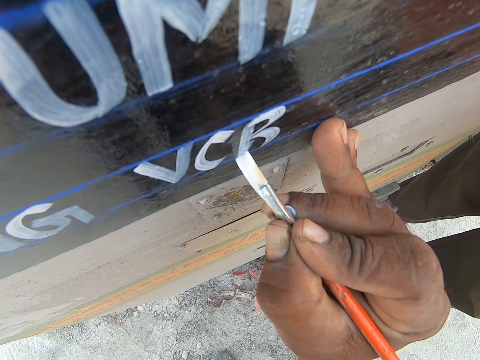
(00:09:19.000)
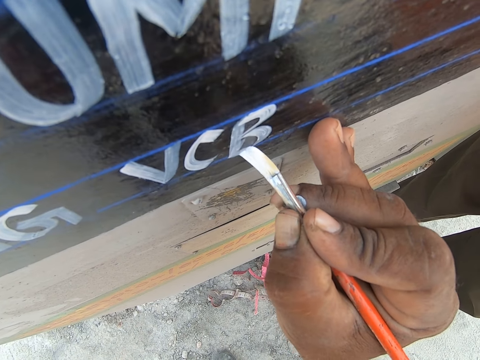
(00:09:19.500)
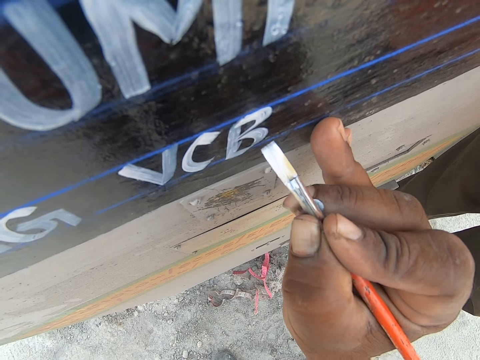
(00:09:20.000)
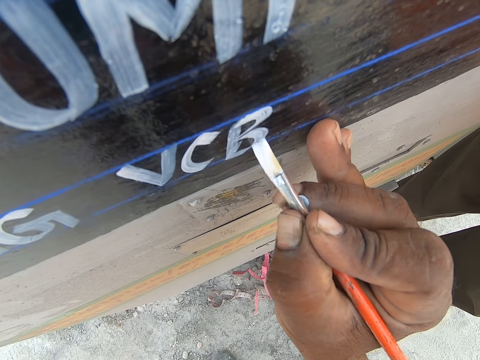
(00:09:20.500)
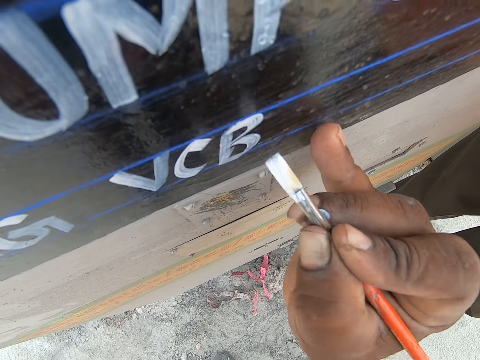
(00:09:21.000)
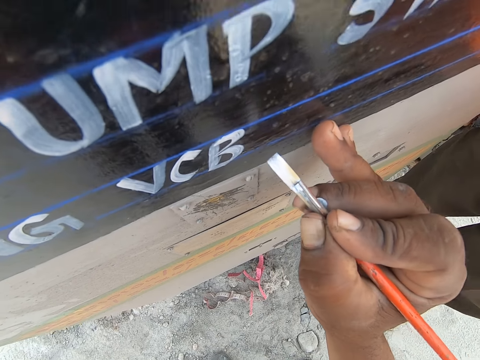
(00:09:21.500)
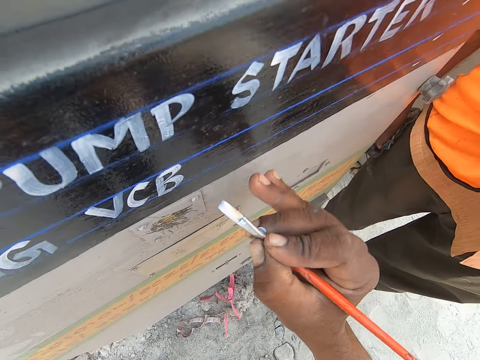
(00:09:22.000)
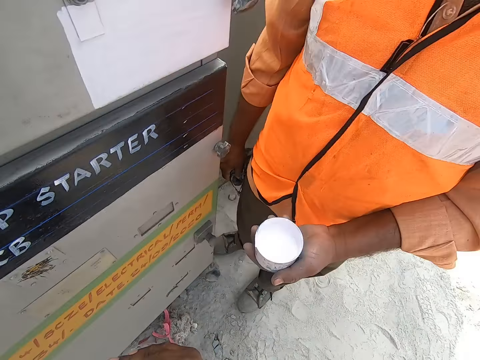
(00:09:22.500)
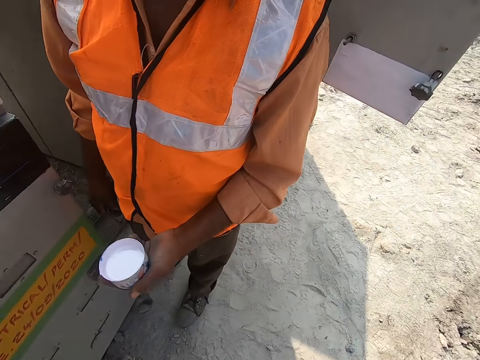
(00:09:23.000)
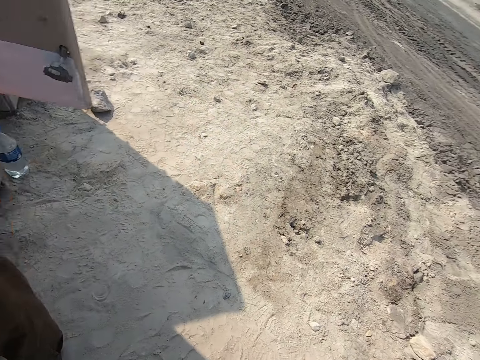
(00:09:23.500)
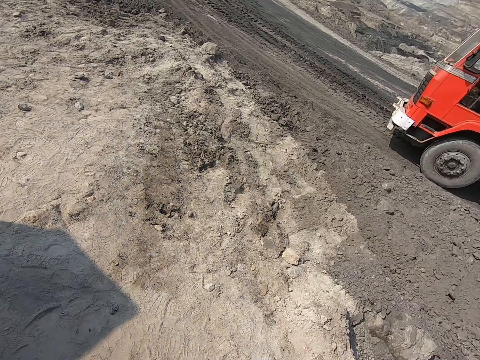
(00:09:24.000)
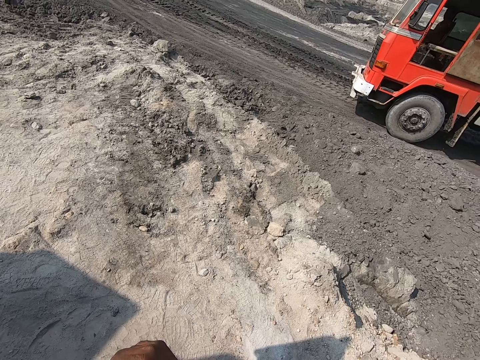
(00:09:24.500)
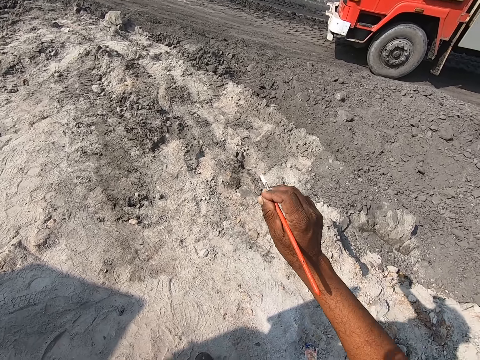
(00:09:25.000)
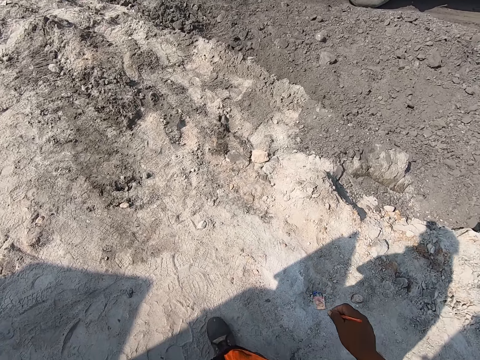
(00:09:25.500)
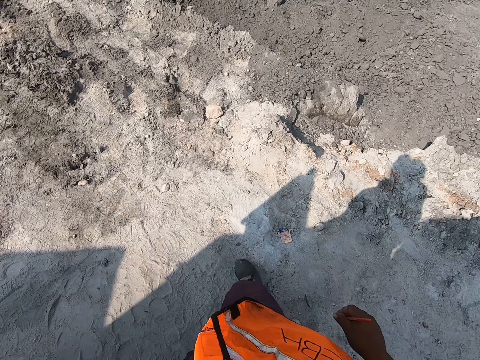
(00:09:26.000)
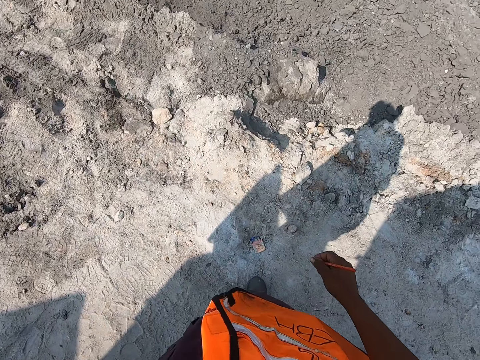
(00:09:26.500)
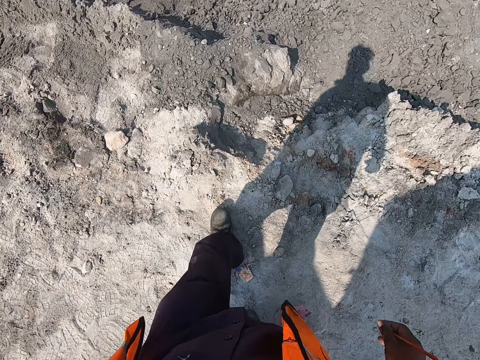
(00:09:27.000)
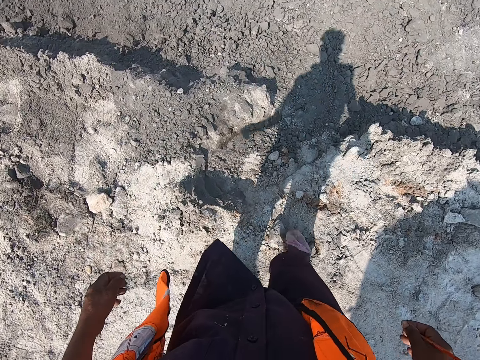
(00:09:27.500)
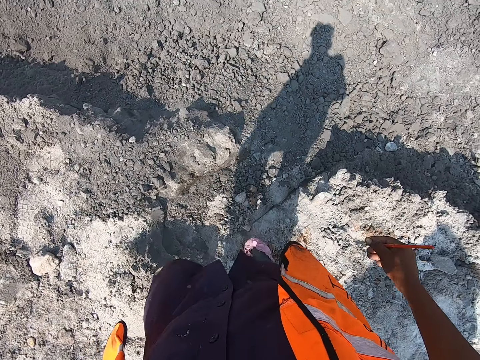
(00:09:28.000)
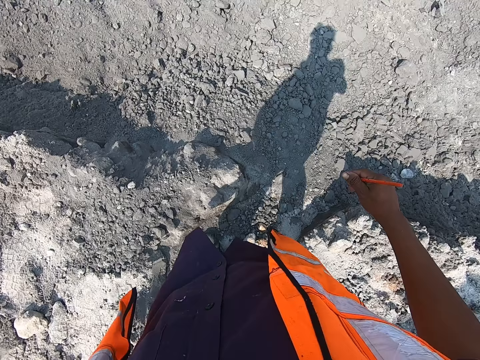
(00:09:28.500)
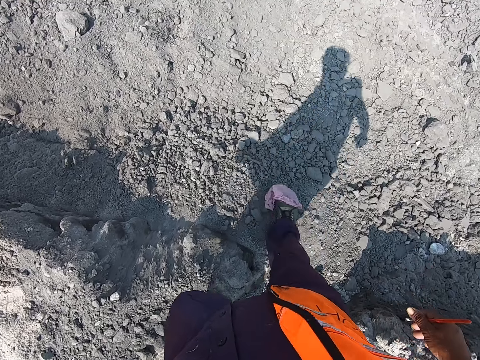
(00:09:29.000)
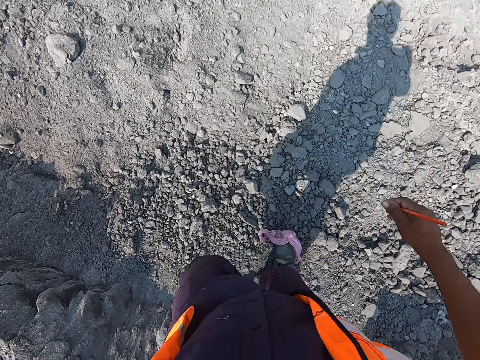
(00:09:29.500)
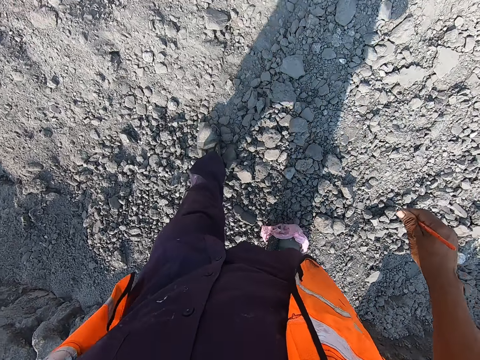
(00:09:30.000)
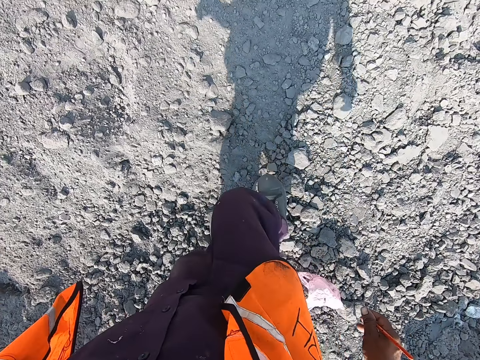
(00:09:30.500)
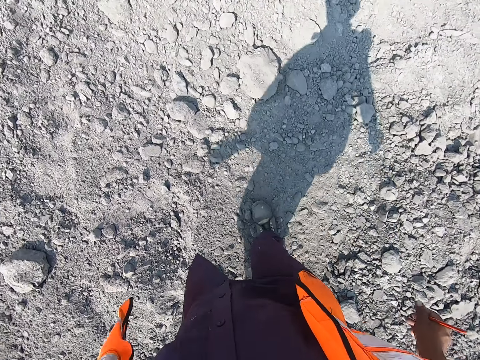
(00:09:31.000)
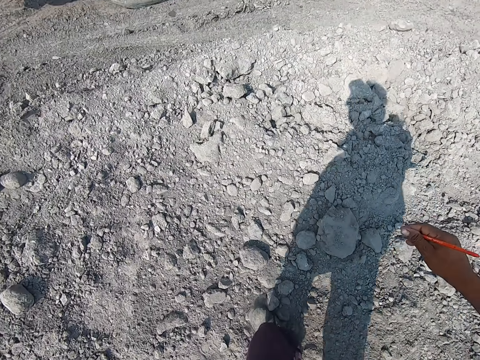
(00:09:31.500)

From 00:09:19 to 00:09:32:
The camera wearer moves his hand. He moves his hand away from the pump. He turns around the area and talks to a man. He walks around the area.

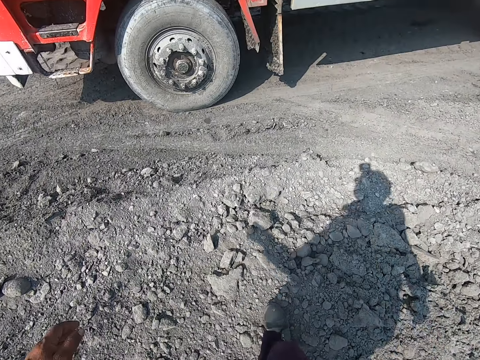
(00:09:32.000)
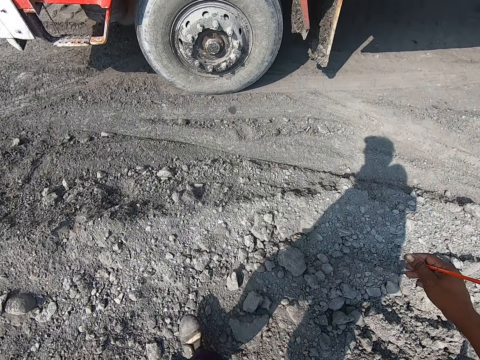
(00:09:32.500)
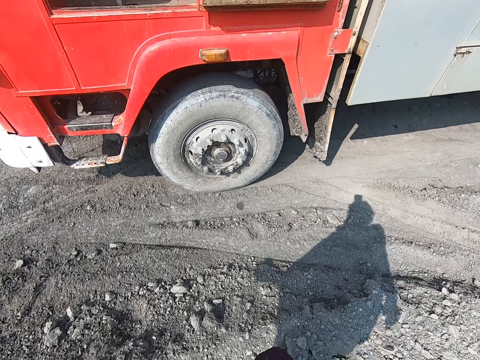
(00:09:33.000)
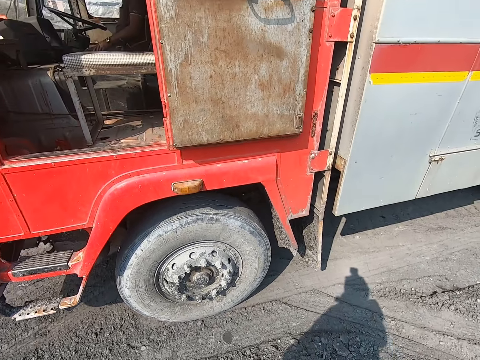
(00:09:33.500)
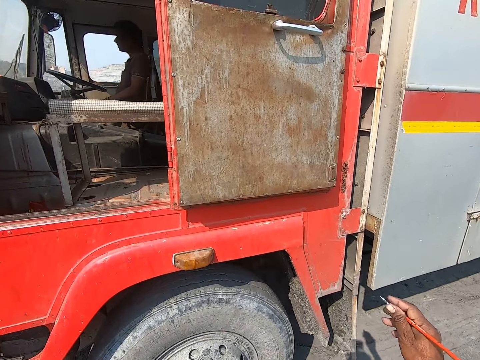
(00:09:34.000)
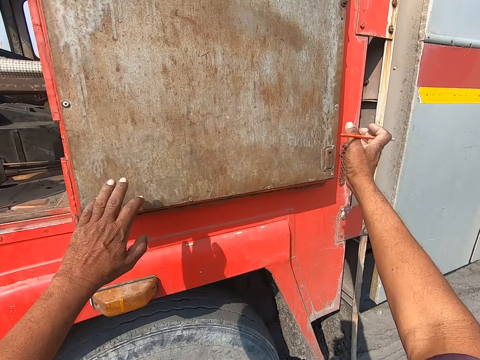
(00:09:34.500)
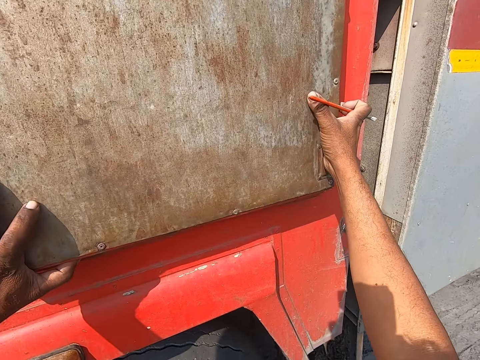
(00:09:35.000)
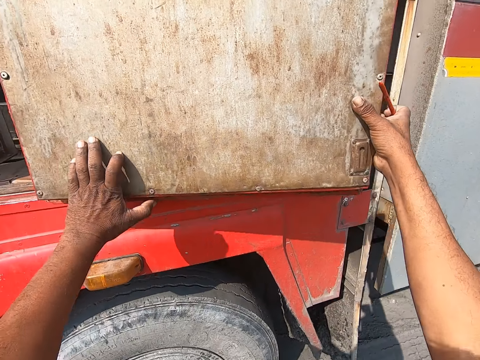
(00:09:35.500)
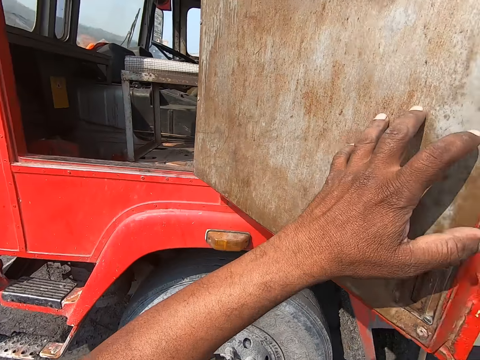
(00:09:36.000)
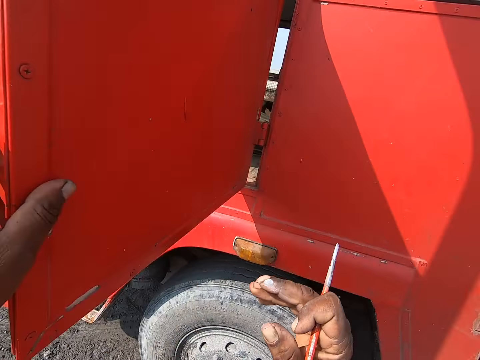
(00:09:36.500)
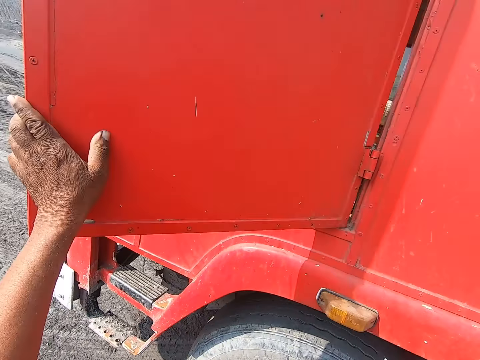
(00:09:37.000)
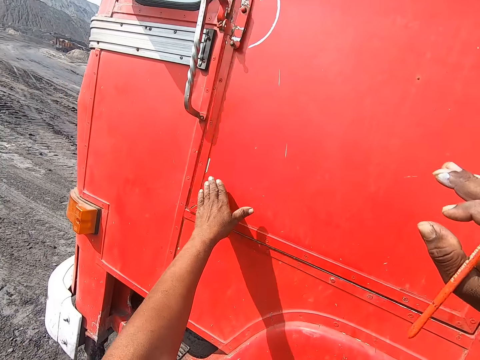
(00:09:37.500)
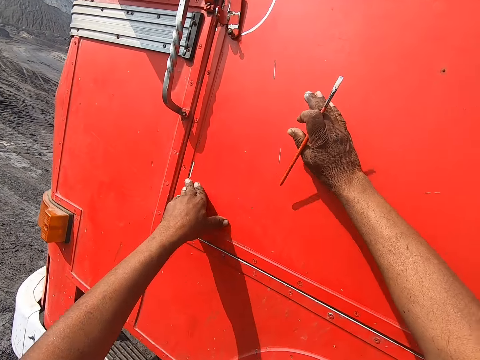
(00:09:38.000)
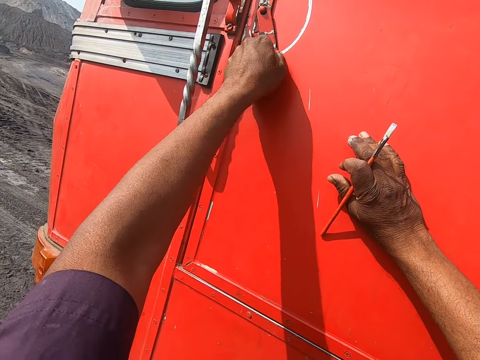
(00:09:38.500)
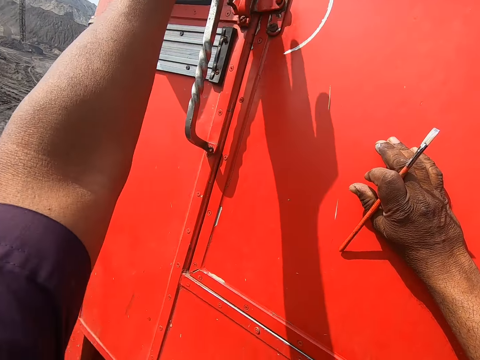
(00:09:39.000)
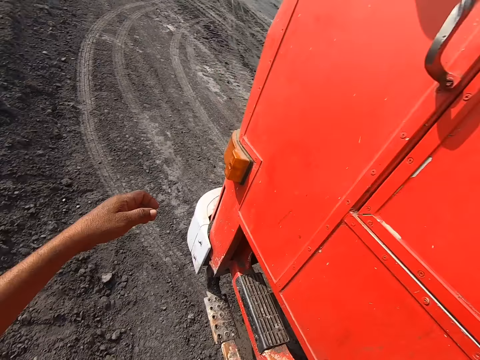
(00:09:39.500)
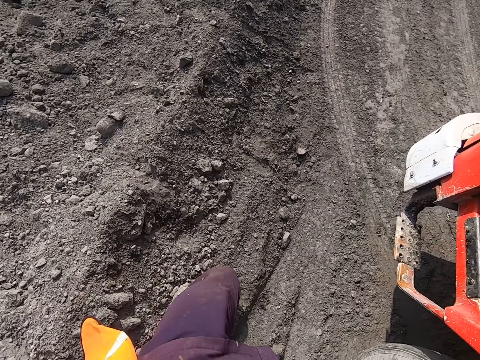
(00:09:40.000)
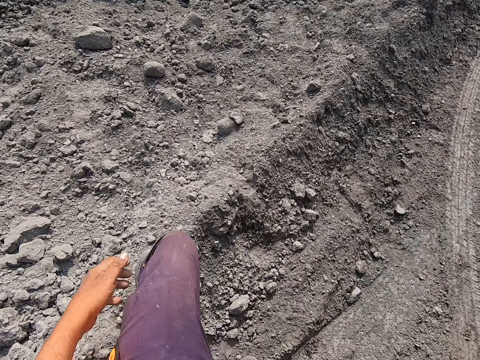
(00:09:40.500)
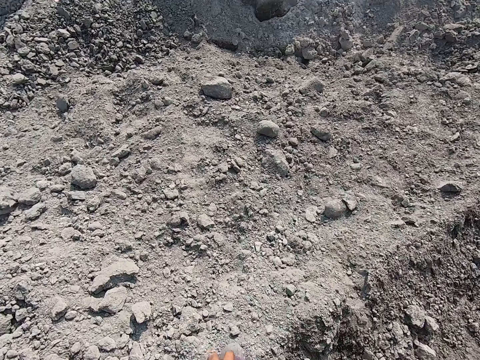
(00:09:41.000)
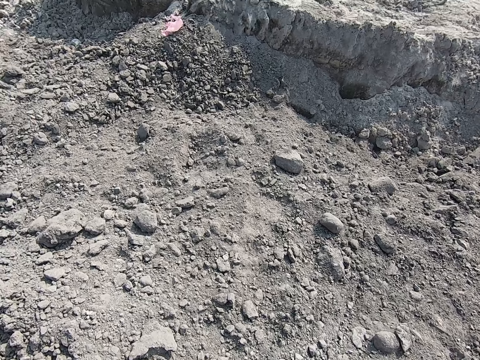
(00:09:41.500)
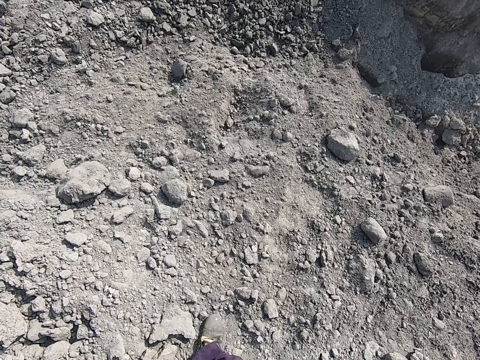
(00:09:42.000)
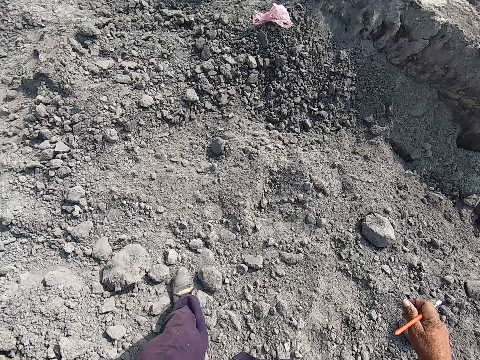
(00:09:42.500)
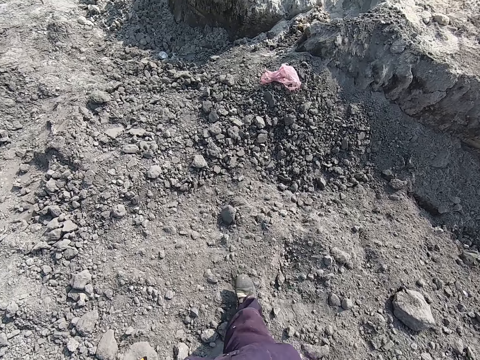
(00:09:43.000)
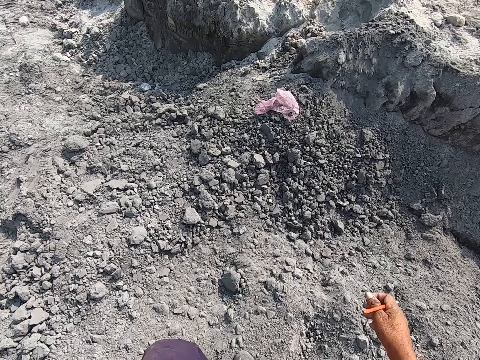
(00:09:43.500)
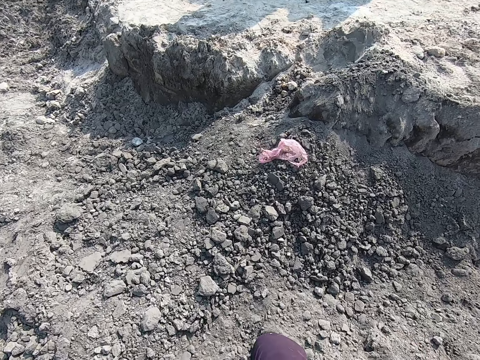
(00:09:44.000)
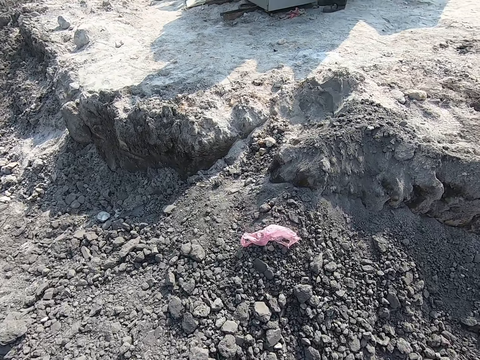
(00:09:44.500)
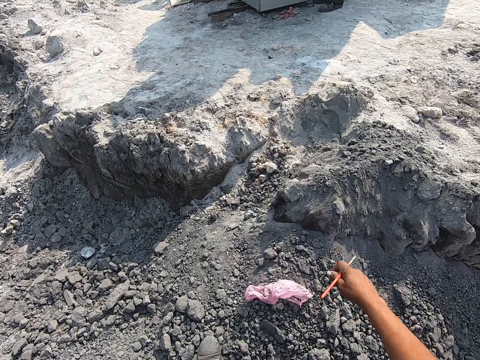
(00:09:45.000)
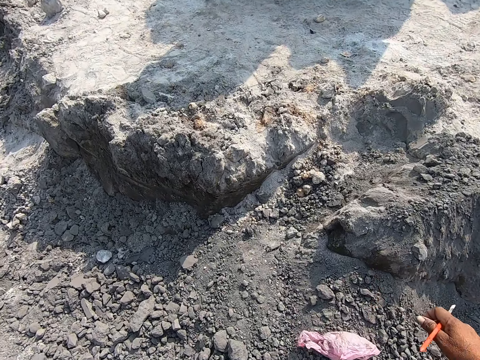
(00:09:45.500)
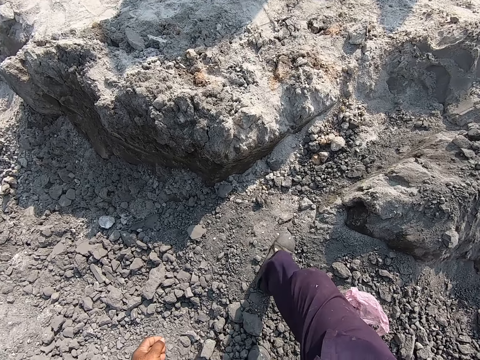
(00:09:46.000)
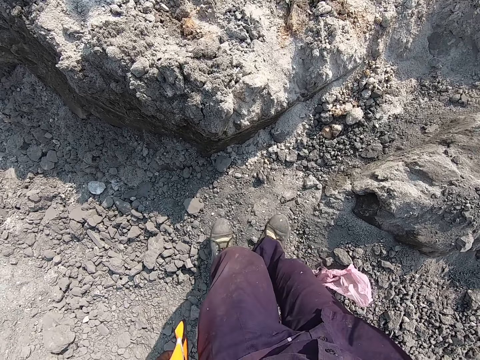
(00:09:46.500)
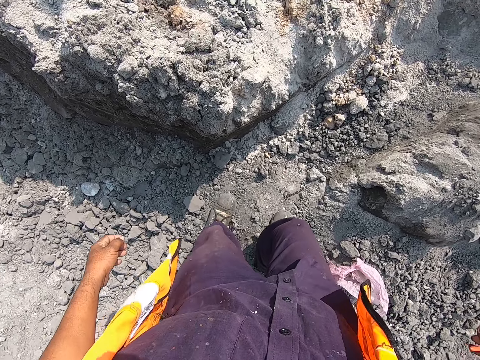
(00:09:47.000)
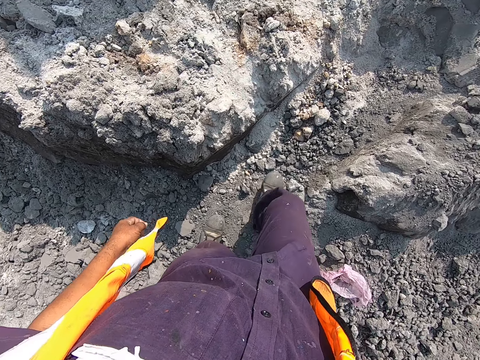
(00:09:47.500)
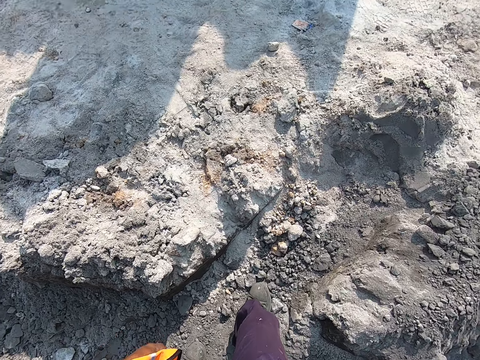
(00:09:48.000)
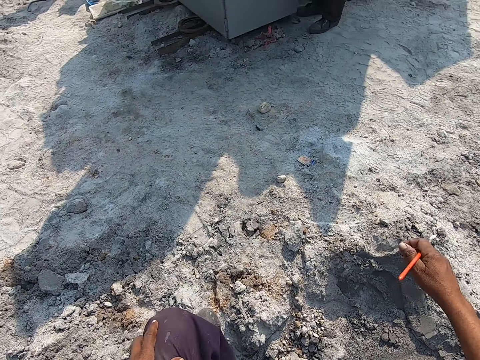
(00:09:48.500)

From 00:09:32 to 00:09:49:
The camera wearer holds a truck door. He closes the truck door and locks the truck door. He turns around the area, talks to a driver, and rests his hand on his knee. He walks around the area.
